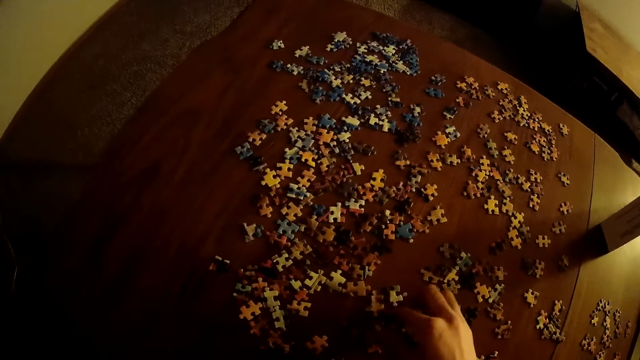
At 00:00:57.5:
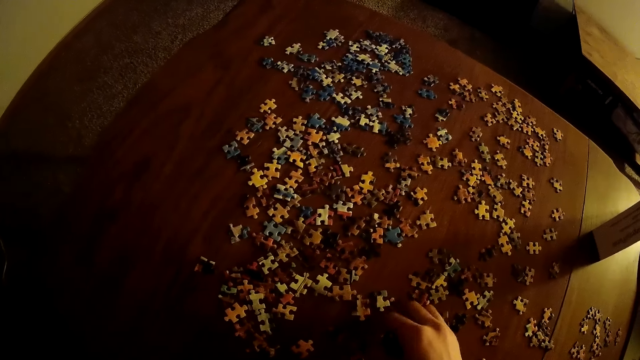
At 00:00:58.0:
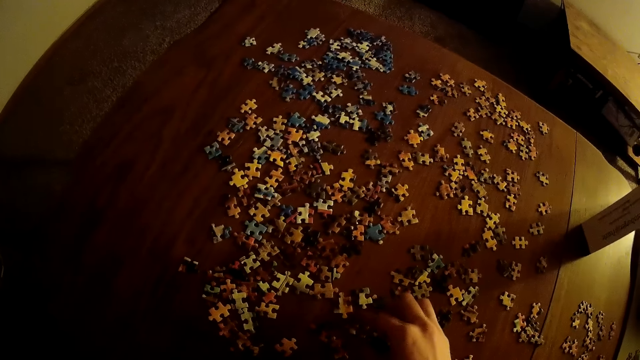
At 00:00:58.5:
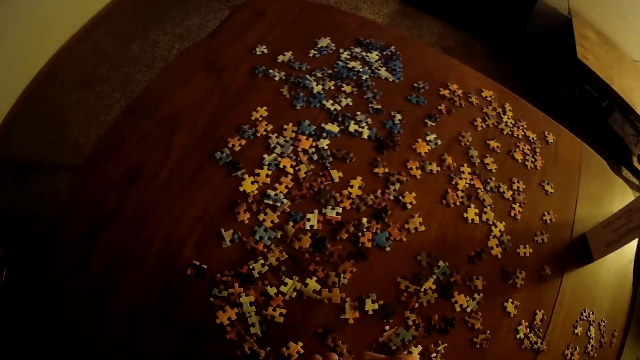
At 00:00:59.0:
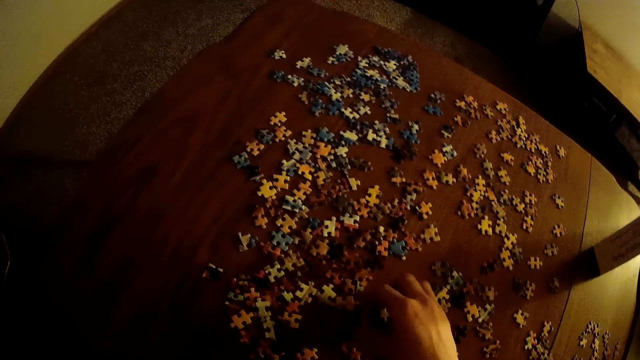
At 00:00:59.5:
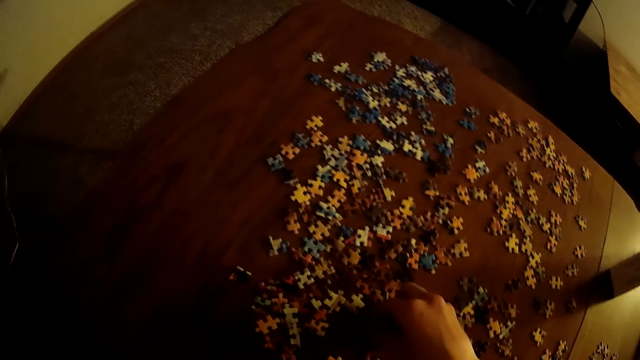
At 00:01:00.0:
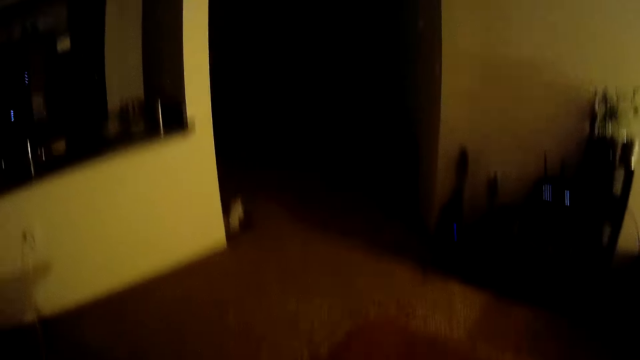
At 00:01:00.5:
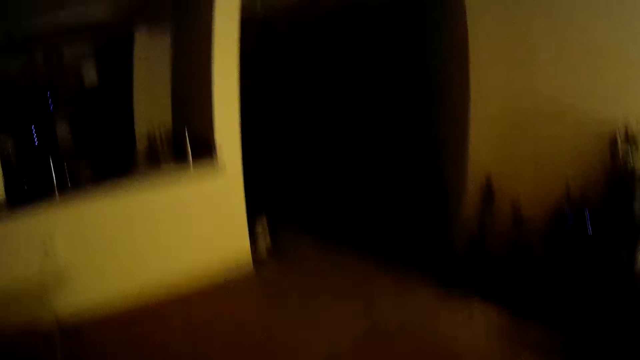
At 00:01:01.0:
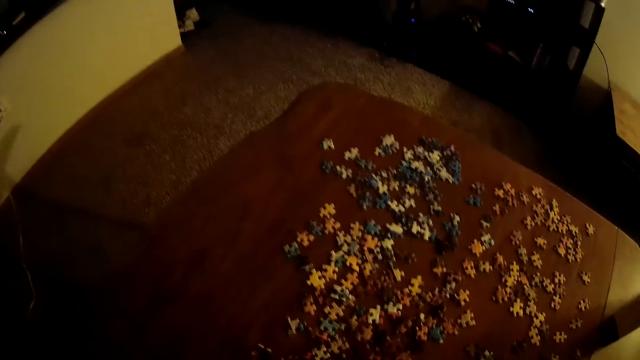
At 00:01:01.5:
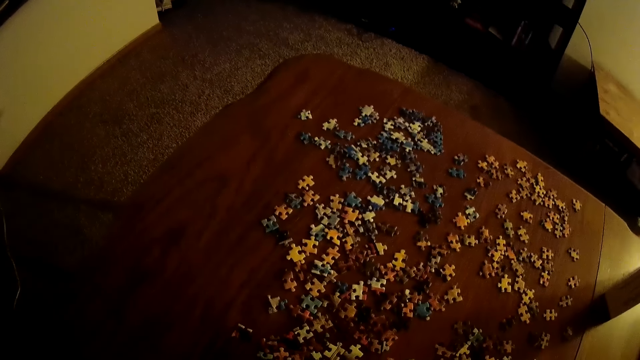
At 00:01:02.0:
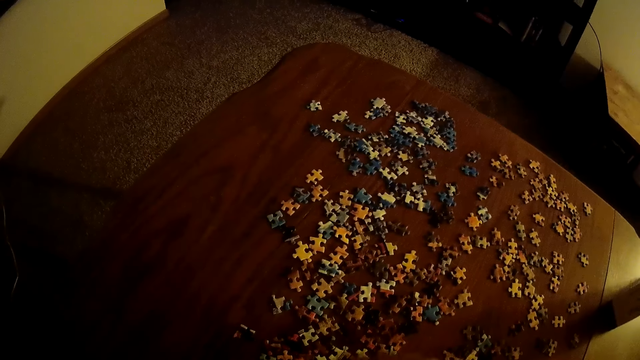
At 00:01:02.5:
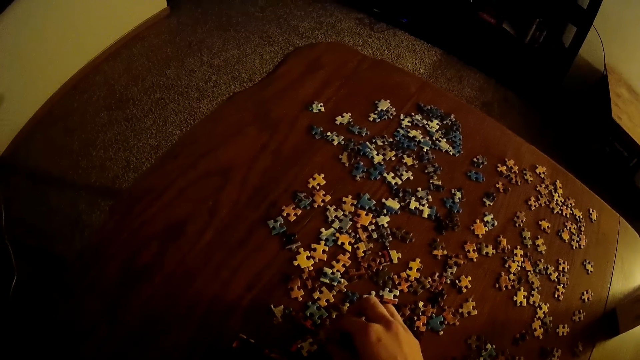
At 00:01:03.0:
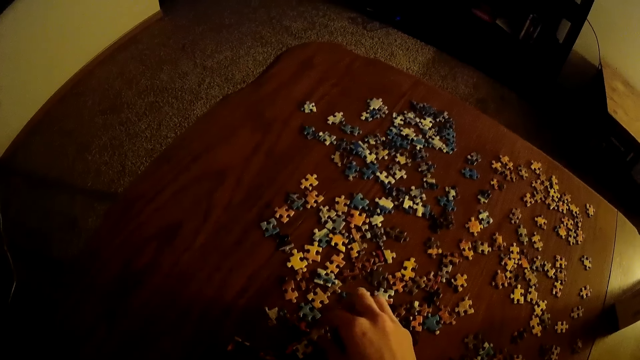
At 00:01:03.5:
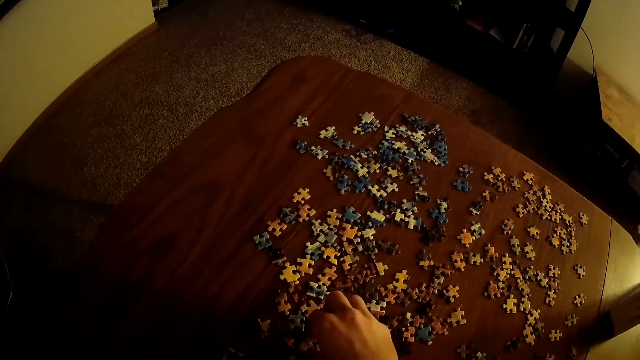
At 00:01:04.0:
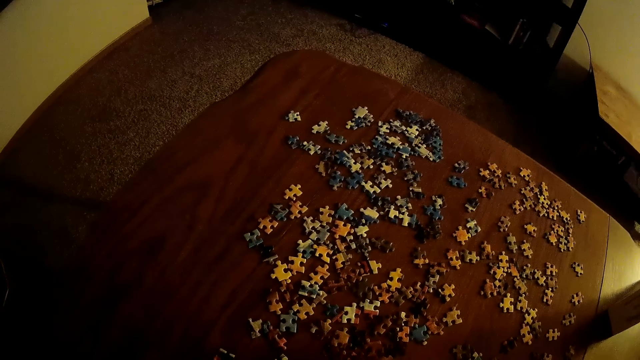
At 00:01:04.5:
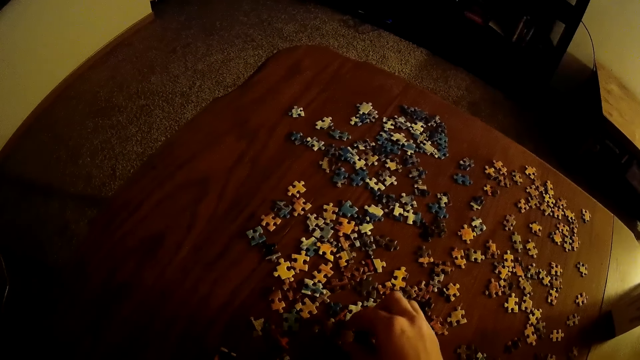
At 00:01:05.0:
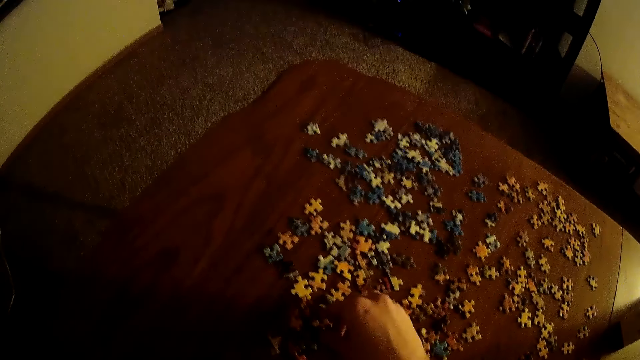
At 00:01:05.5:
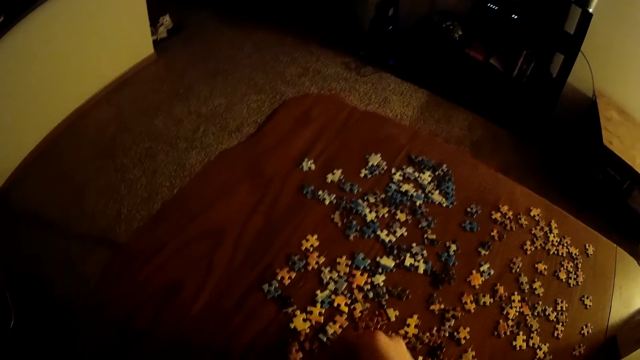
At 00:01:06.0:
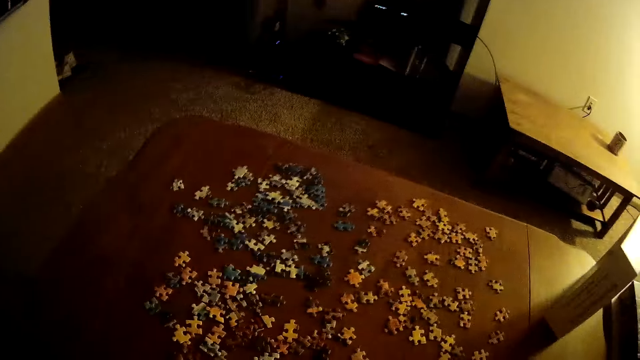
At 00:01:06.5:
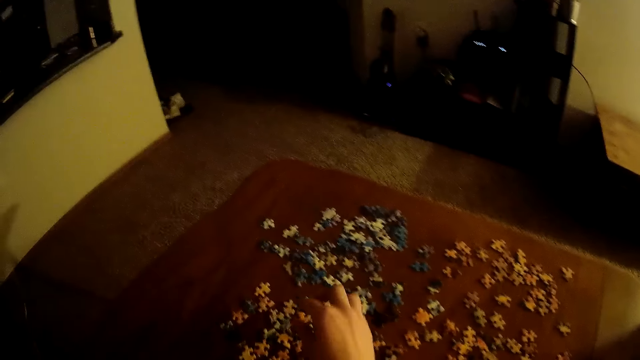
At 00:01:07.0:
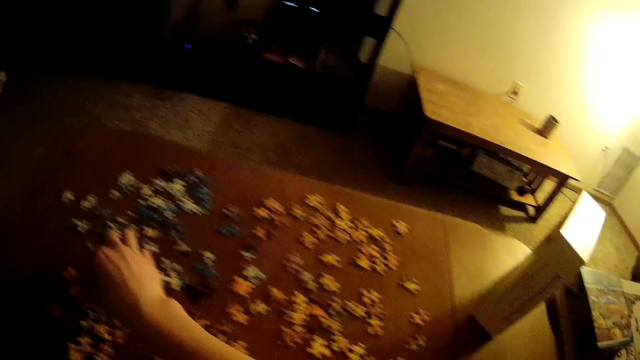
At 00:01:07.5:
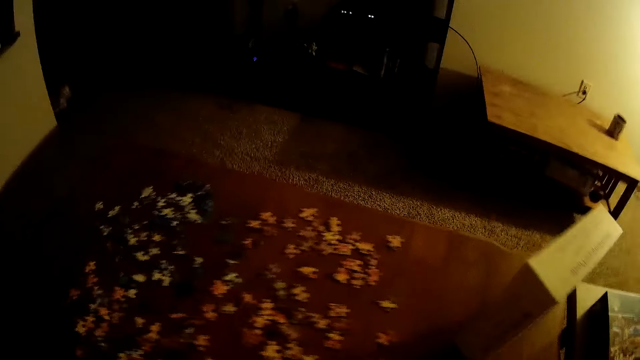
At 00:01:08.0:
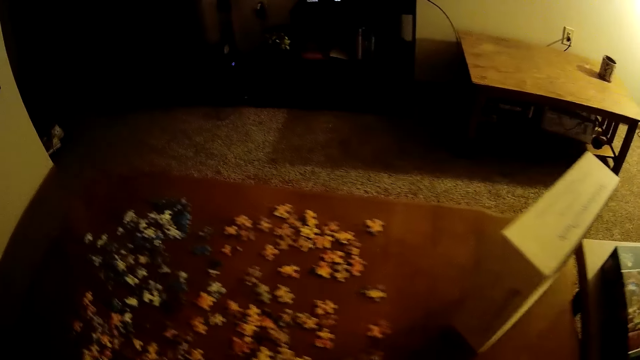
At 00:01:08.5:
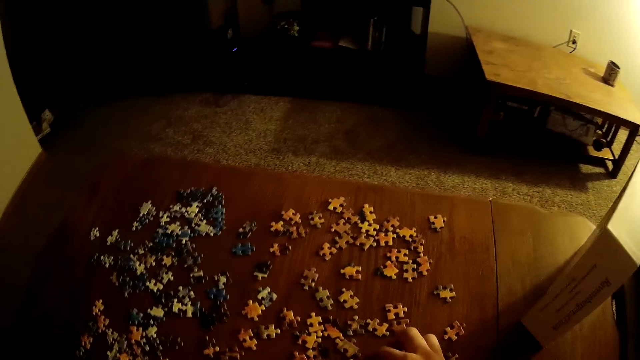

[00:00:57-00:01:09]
The camera wearer picks up a puzzle piece and puts the puzzle piece on his hand. He picks up a puzzle piece and puts the puzzle piece on his hand. He picks up a puzzle piece and puts the puzzle piece on his hand. He picks up a puzzle piece and puts the puzzle piece on his hand. He picks up a puzzle piece and puts the puzzle piece on his hand.

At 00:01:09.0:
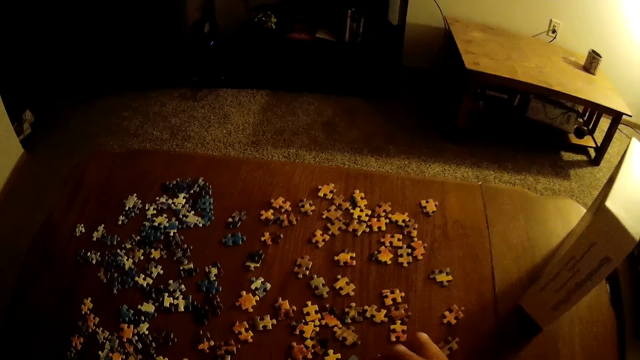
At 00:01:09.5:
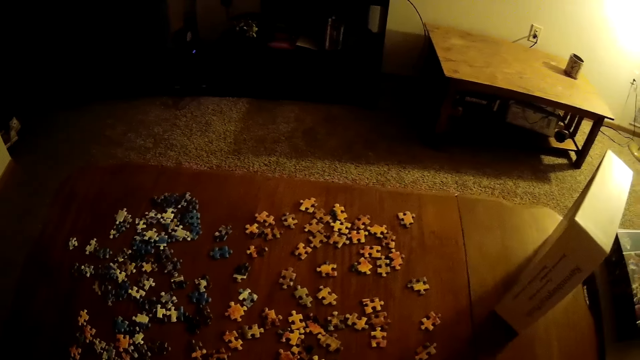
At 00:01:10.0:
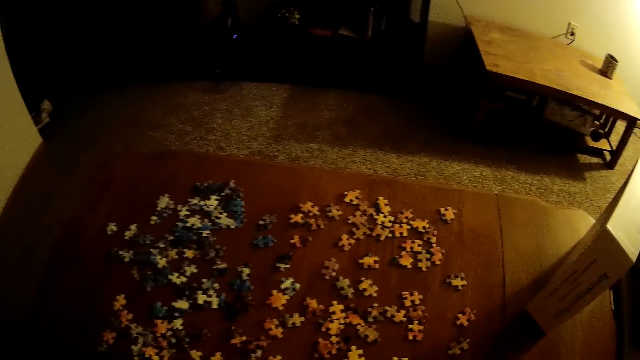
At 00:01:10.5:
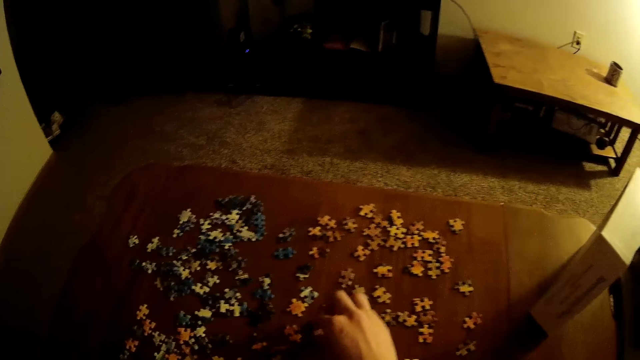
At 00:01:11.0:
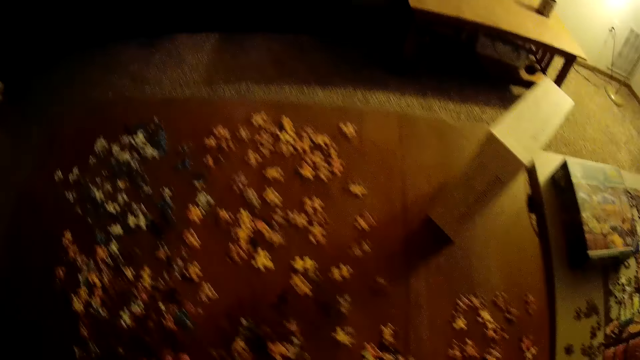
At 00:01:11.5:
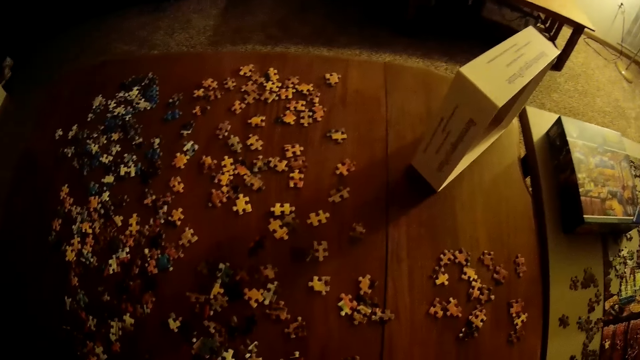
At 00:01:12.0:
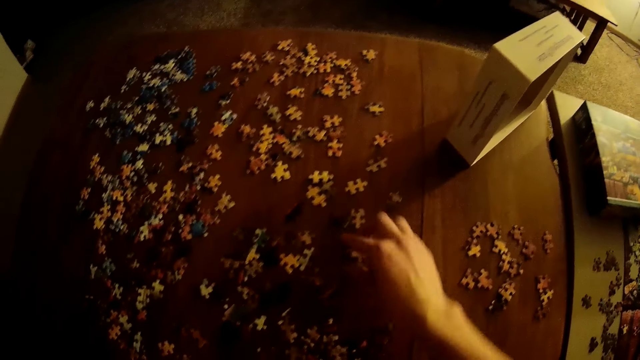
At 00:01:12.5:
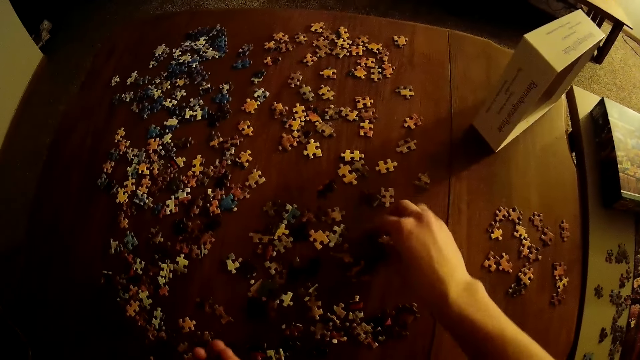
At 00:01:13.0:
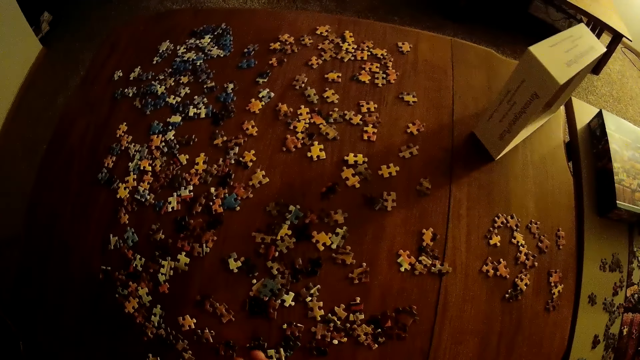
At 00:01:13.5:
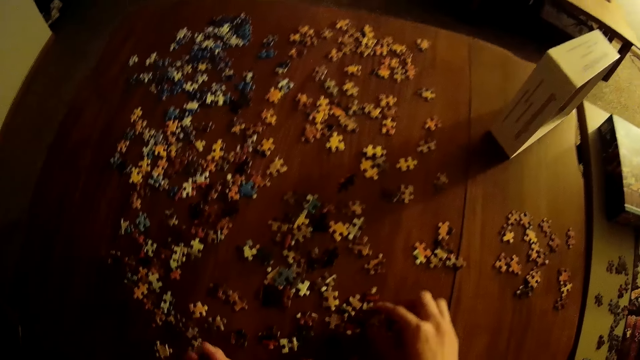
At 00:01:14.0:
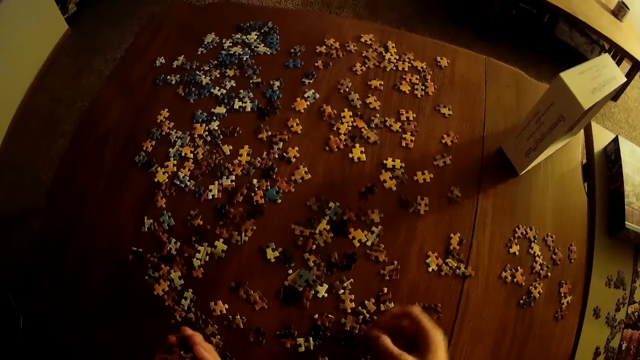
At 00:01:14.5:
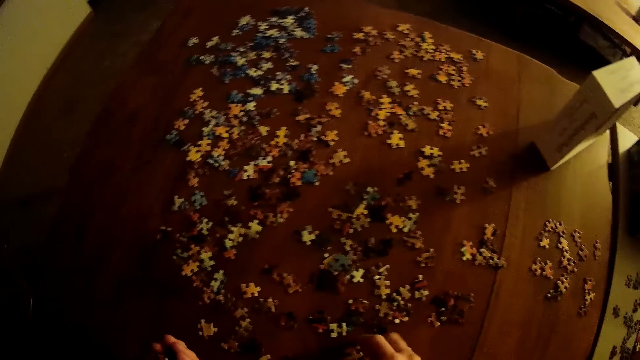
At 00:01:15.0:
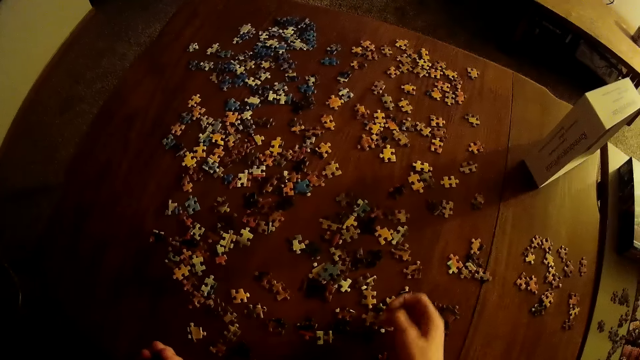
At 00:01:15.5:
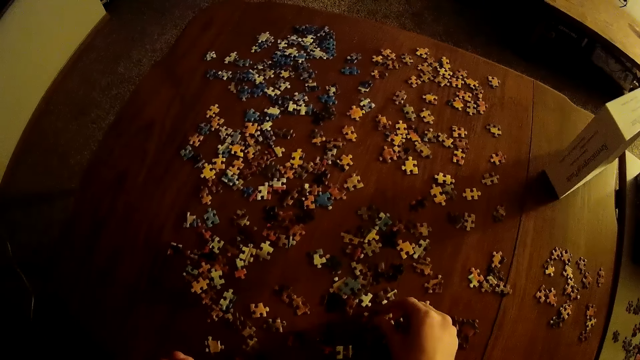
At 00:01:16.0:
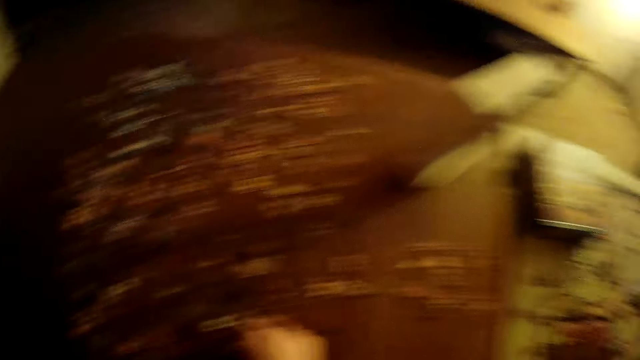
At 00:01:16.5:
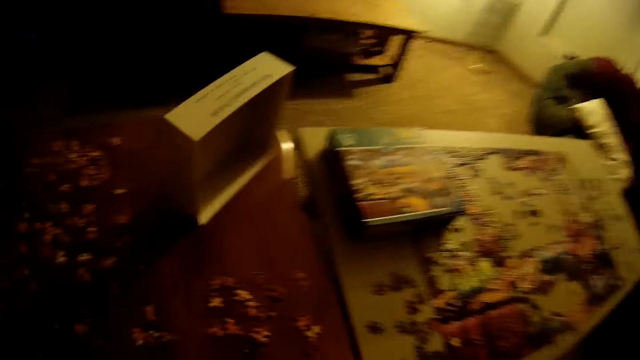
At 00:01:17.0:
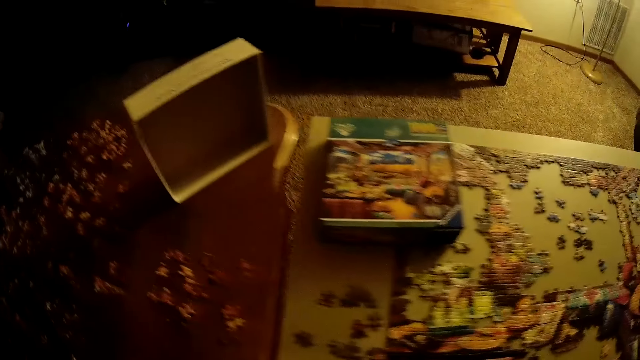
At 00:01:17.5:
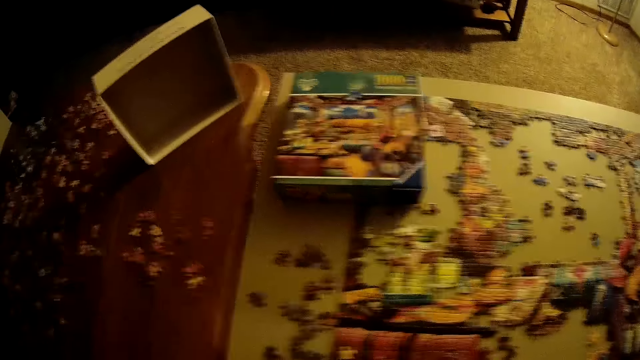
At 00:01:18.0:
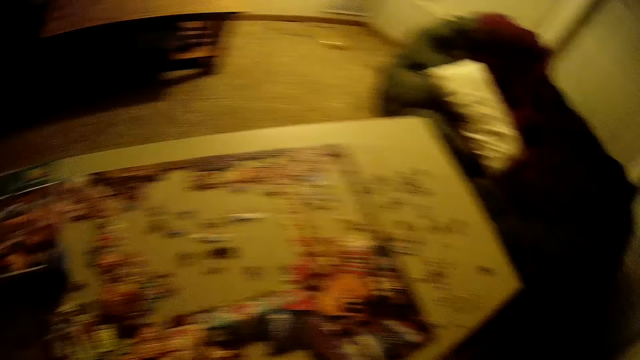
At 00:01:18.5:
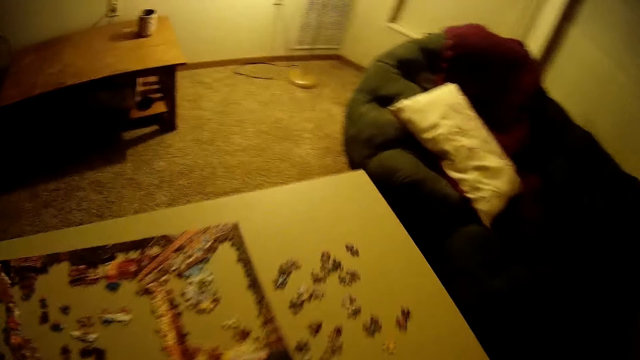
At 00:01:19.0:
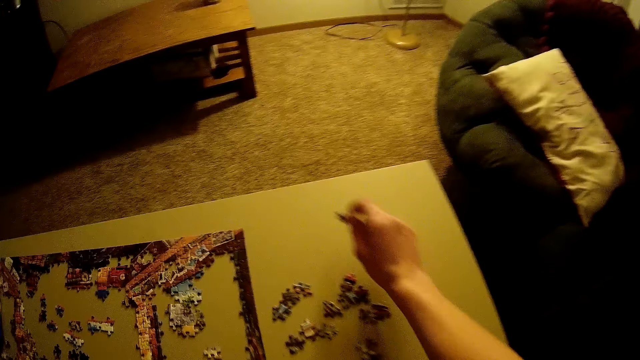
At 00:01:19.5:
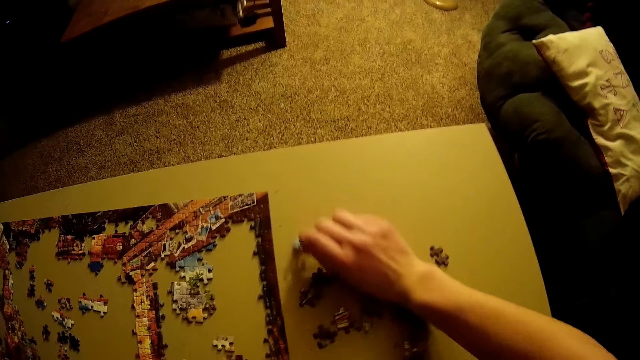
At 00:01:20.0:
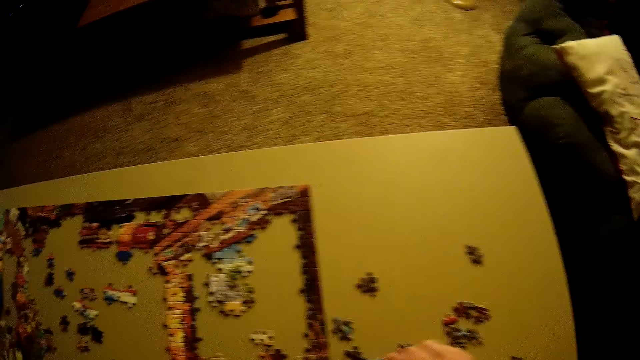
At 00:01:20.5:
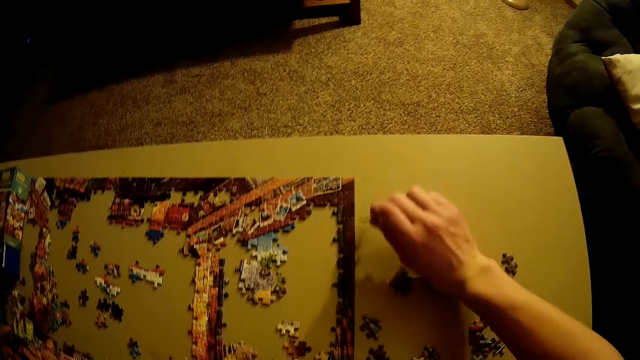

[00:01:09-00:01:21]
The camera wearer picks up a puzzle piece and puts the puzzle piece on his hand. He picks up a puzzle piece and puts the puzzle piece on his hand. He picks up a puzzle piece and puts the puzzle piece on his hand. He picks up pieces of puzzle from the table. He holds the puzzle piece. He picks up a puzzle piece. He walks in the room. He moves the pieces of puzzle with the right hand.
